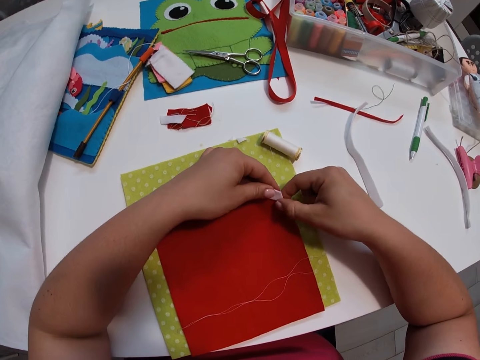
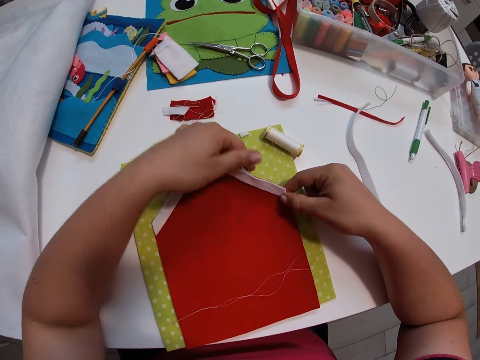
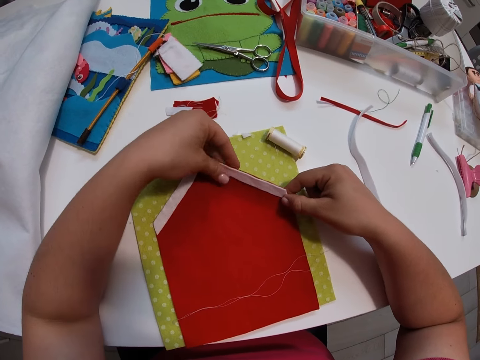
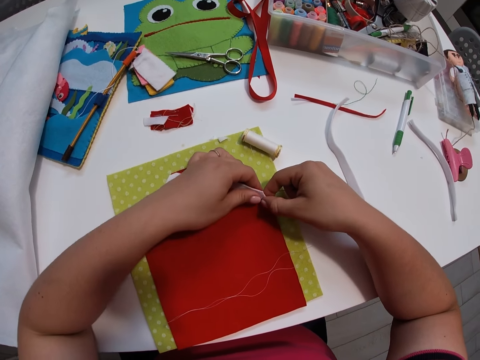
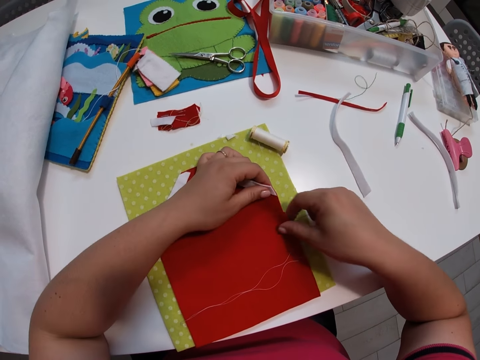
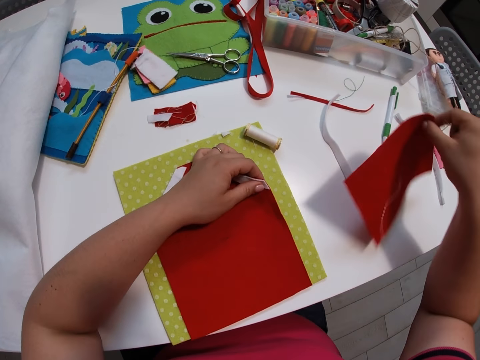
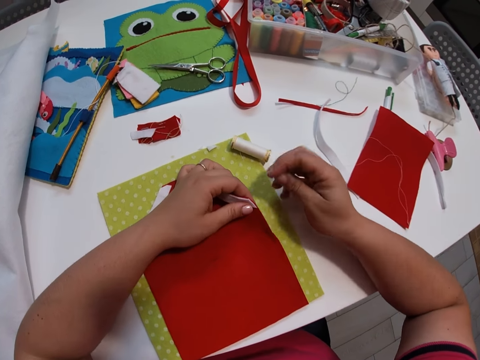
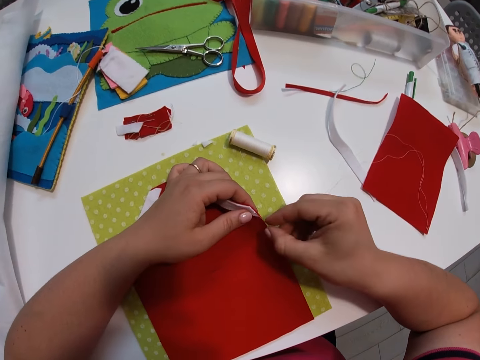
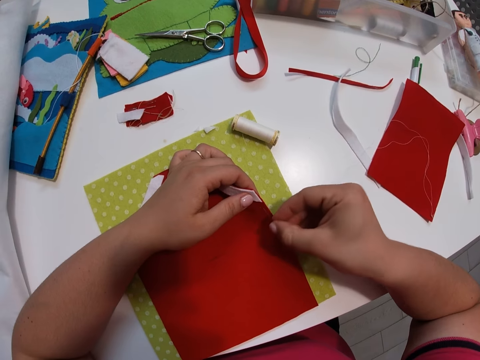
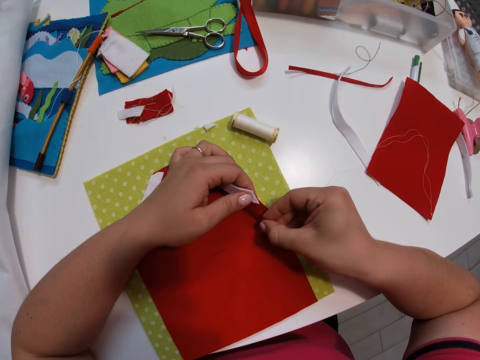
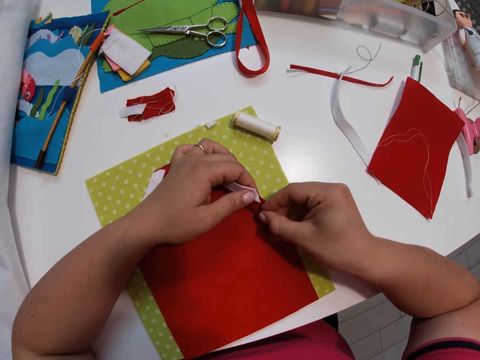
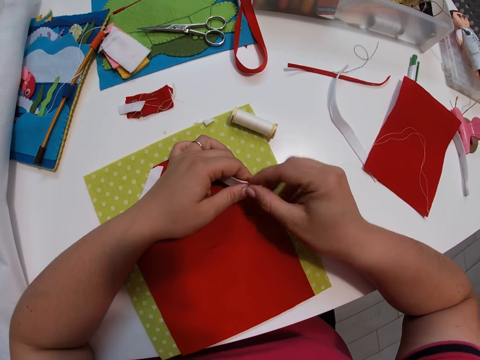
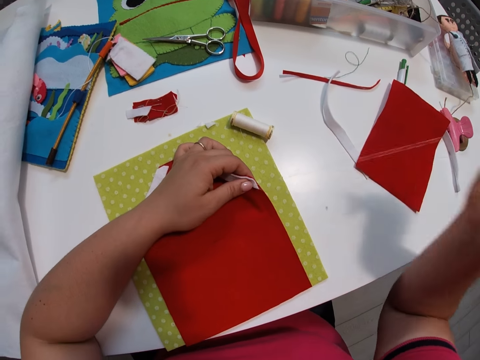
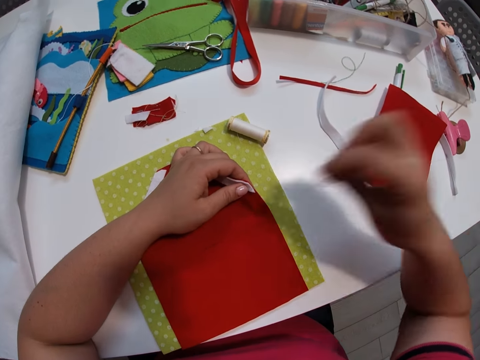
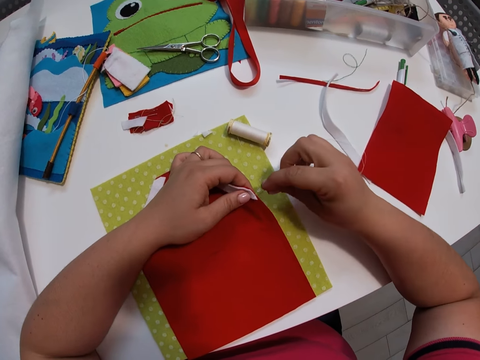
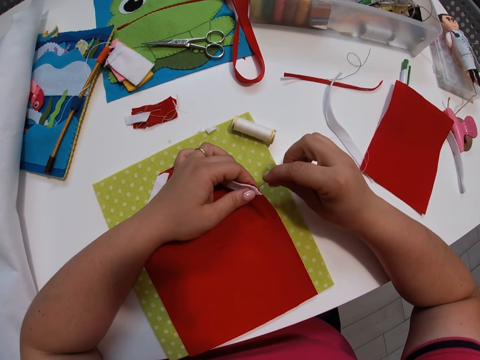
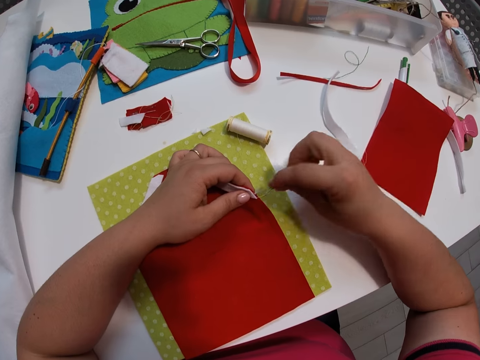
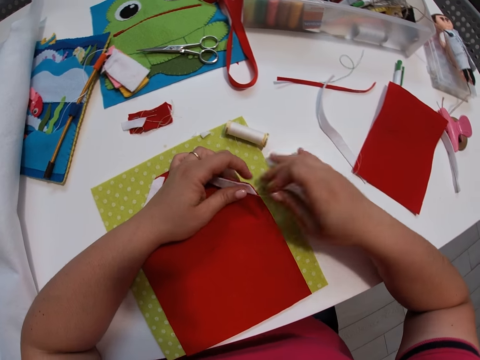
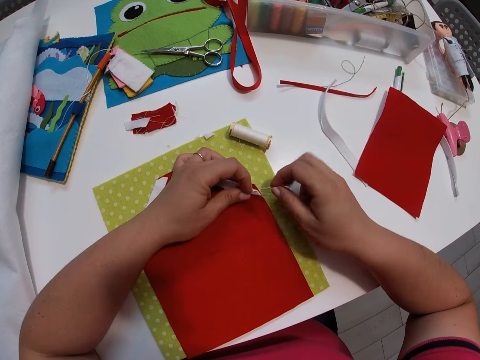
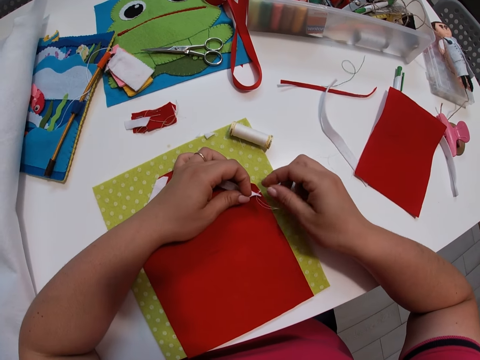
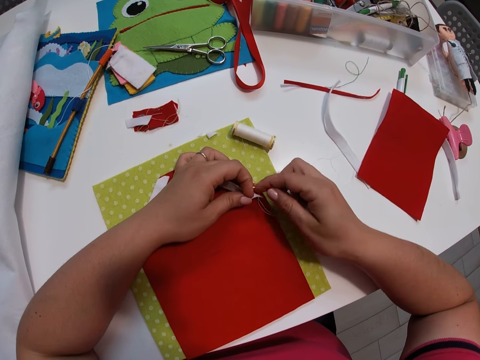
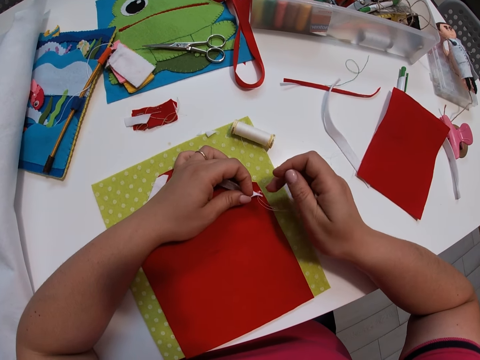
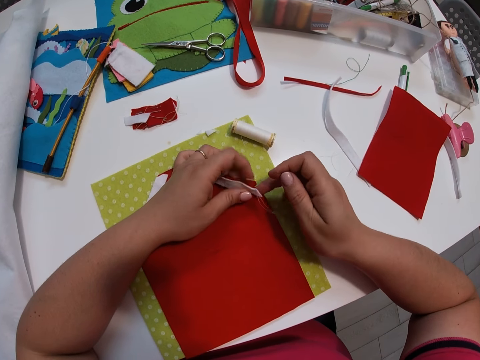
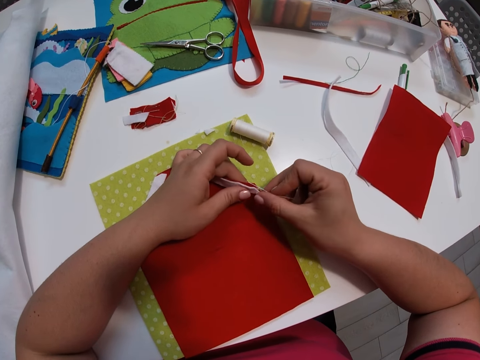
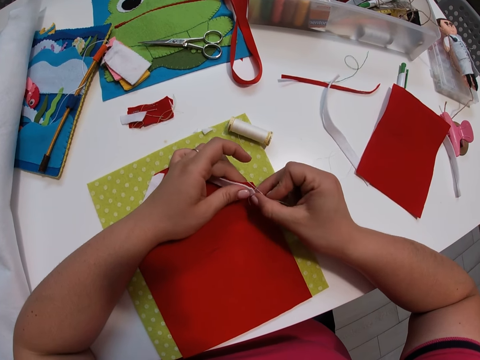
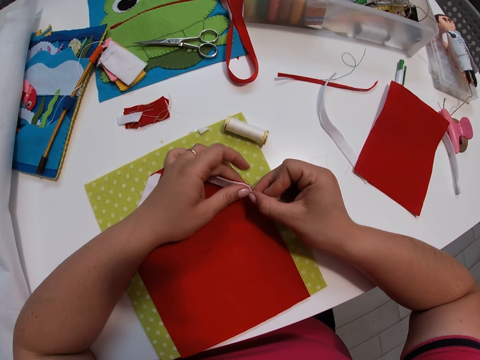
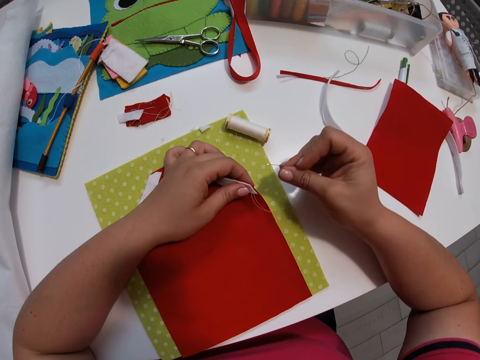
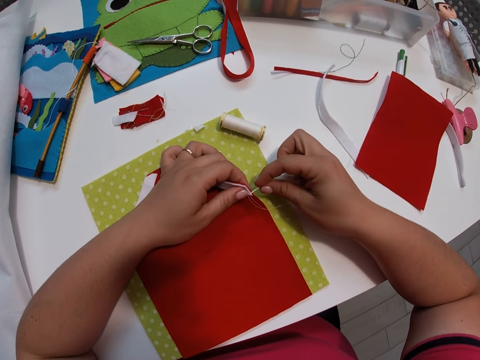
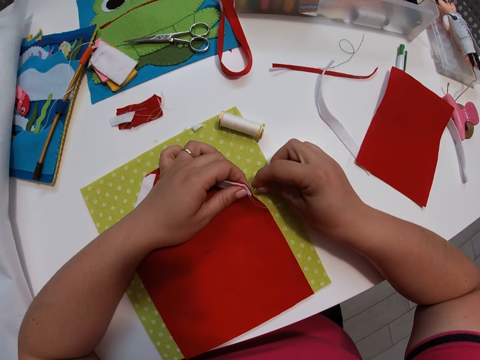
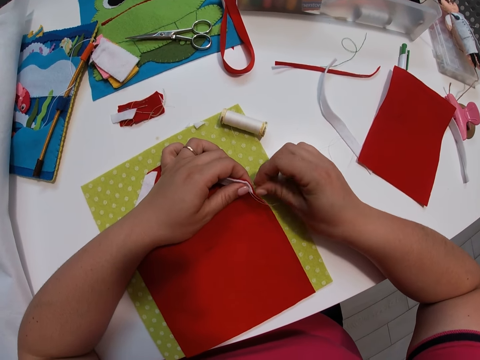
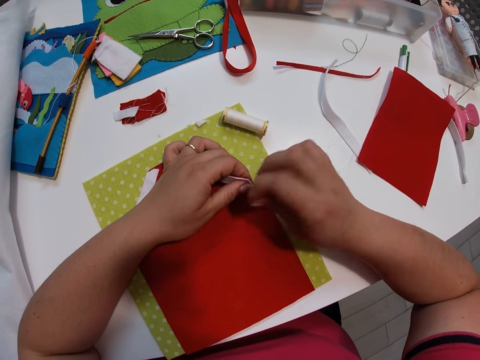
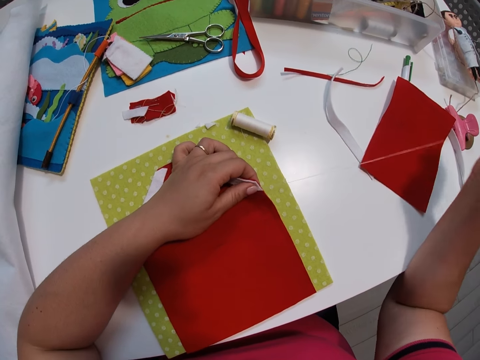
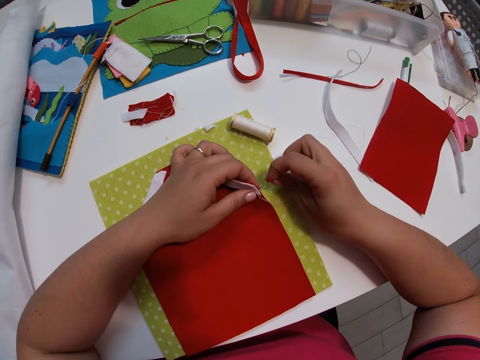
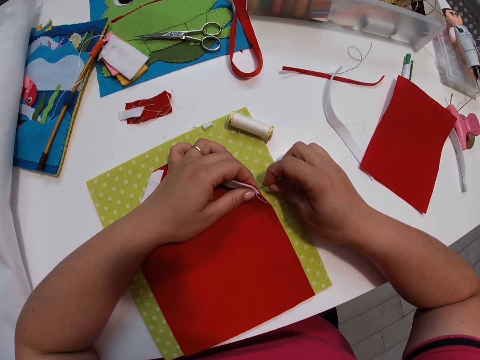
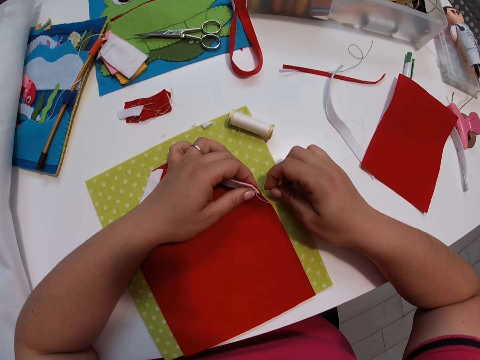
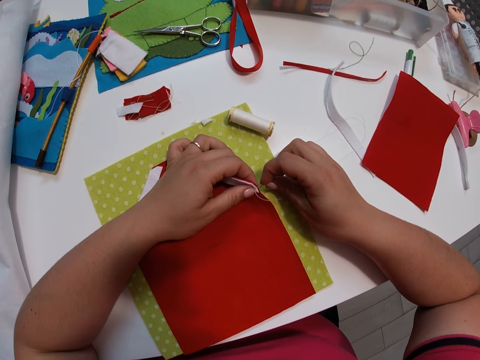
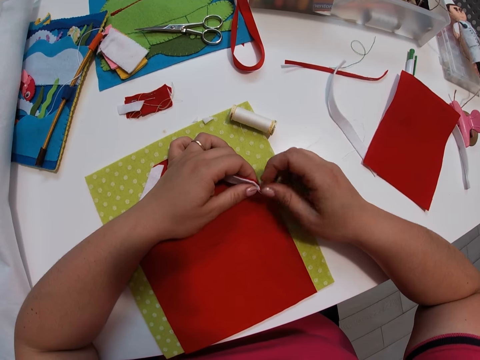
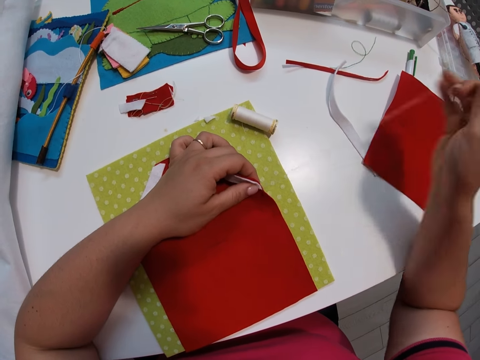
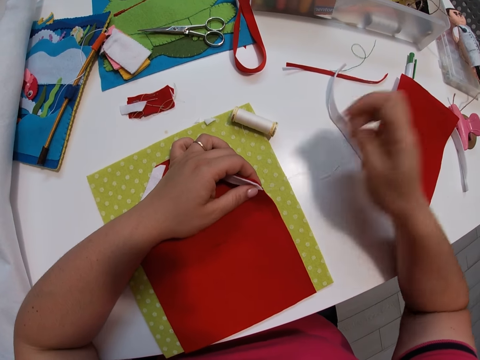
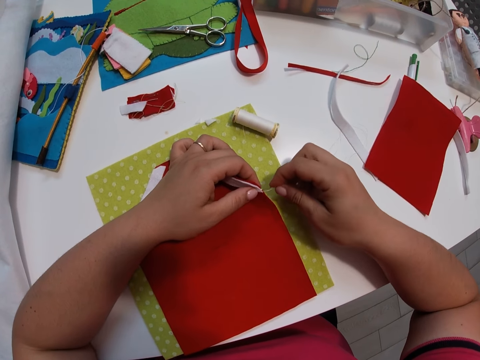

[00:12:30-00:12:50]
The camera wearer holds the pieces of cloth together. They remove the small red fabric or red piece of cloth from a second small red fabric. They put the red piece of cloth aside. They sew the third small white fabric to the second small red fabric with the needle. They hold the piece of cloth together. They sew the pieces of cloth together.

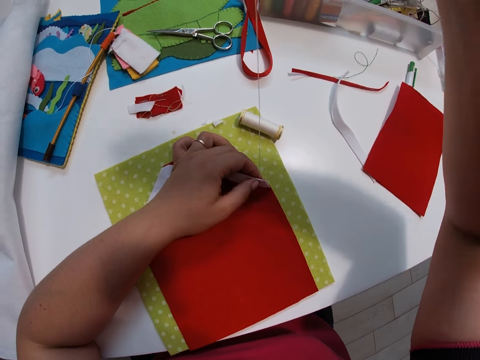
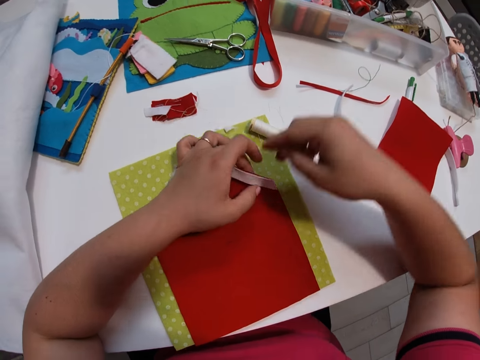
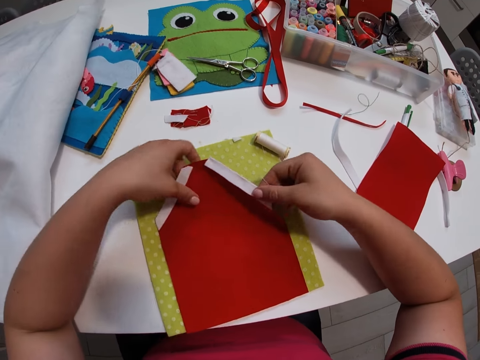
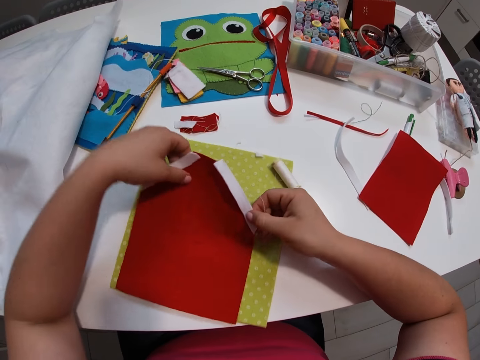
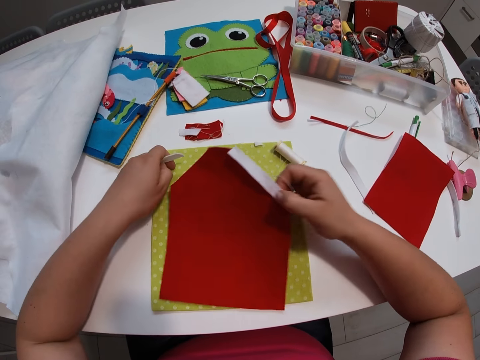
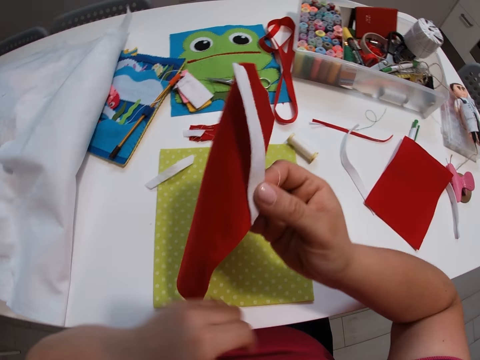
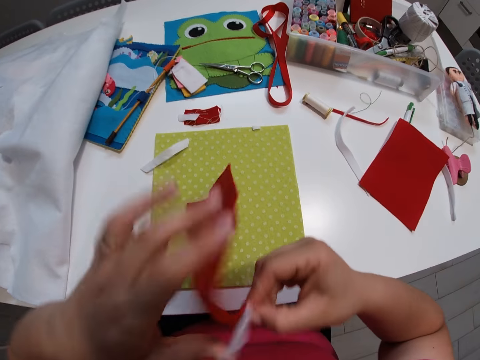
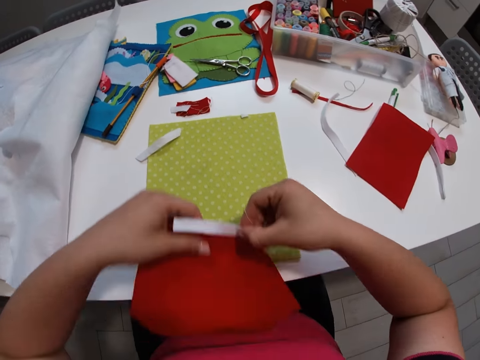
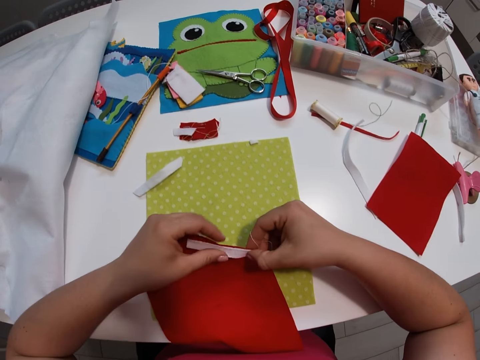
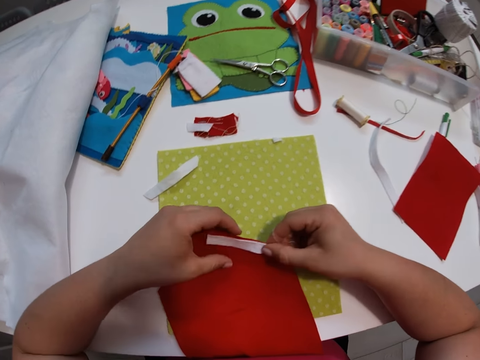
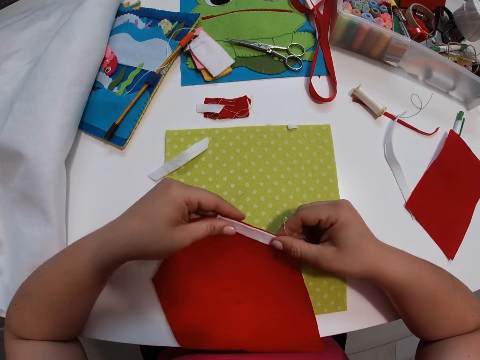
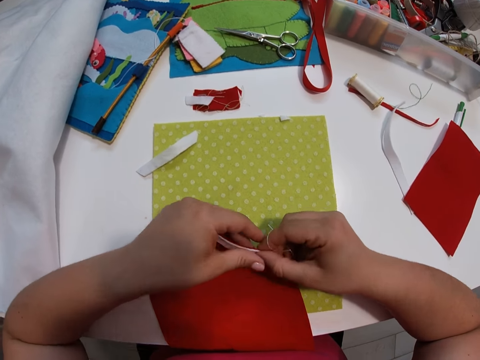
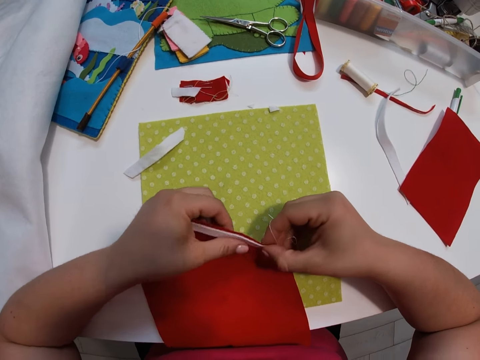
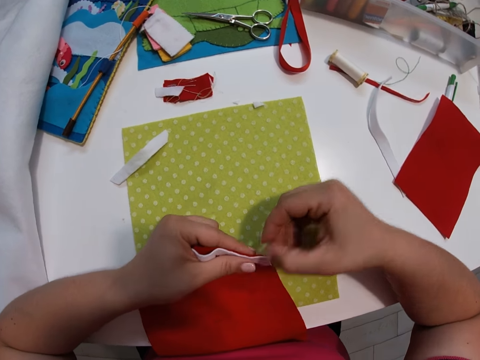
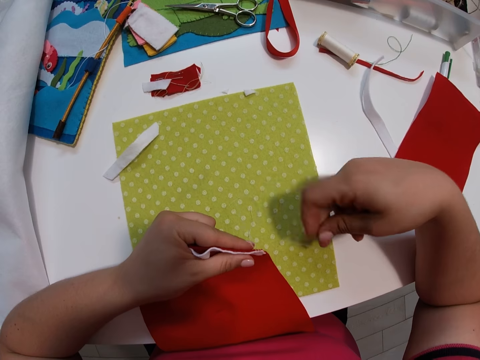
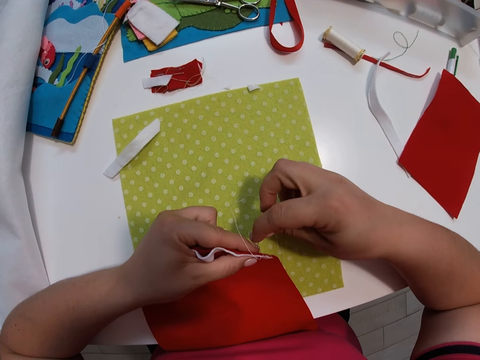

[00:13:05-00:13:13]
The camera wearer adjusts the position of the small fabrics. They move the third small white fabric and the second small red fabric. They continue sewing the third small white fabric to the second small red fabric with the needle.
